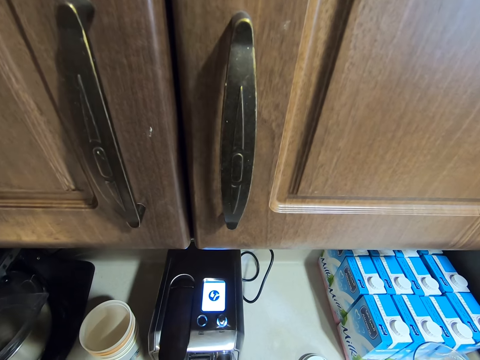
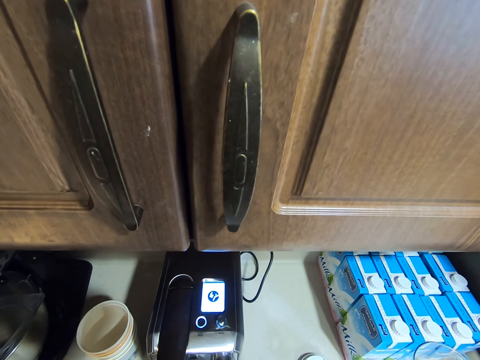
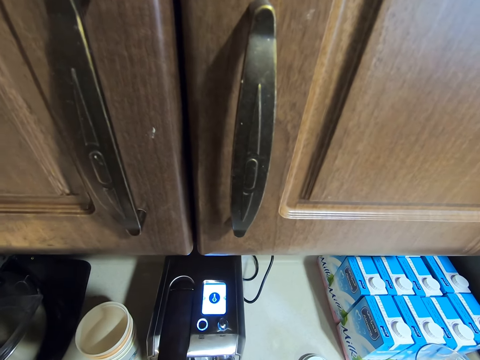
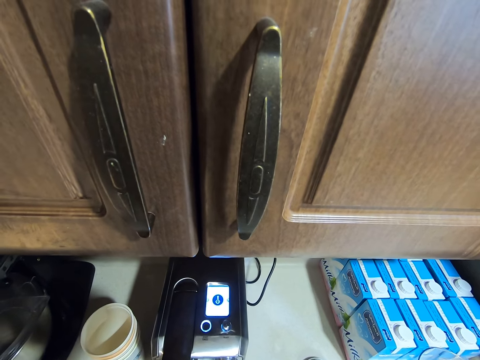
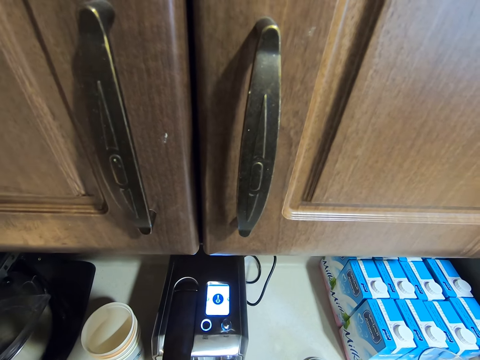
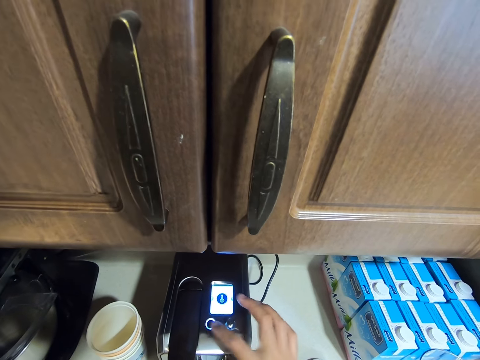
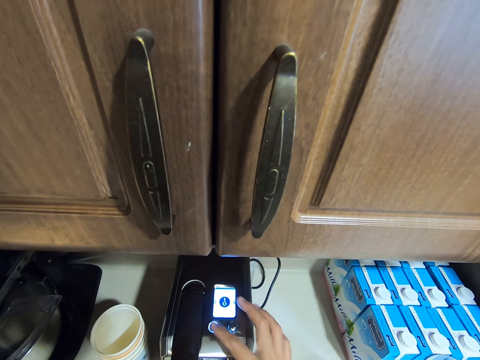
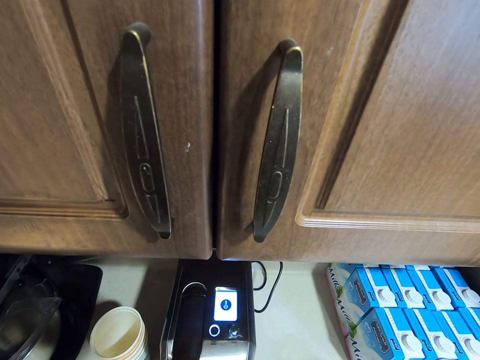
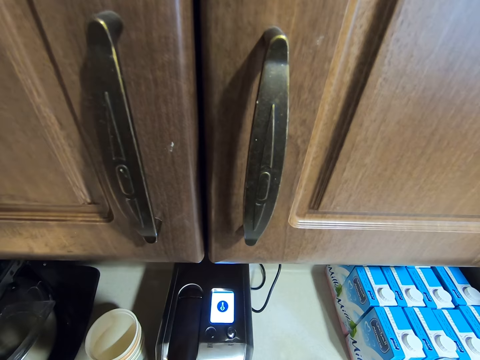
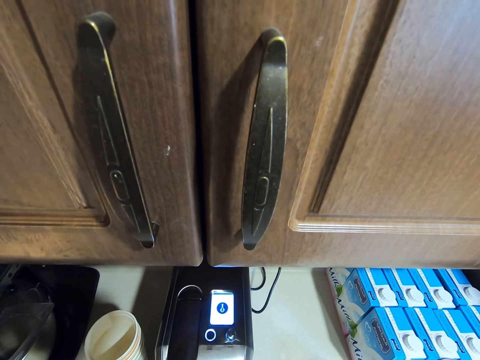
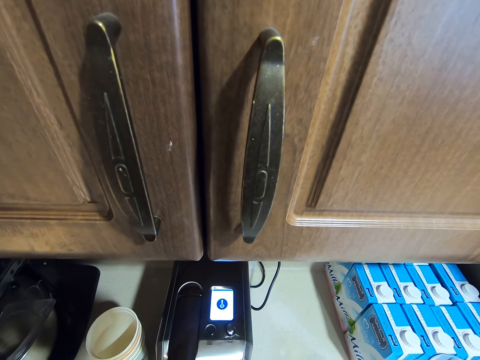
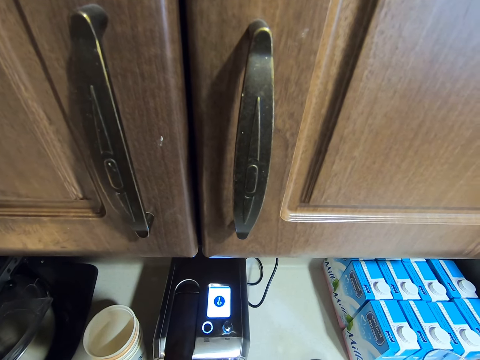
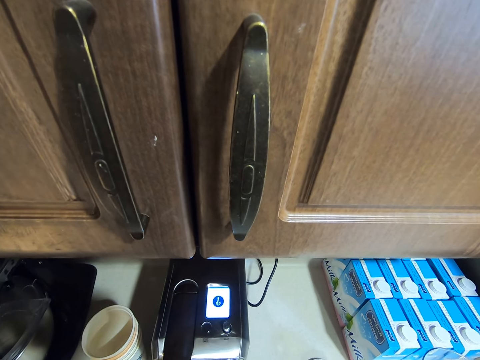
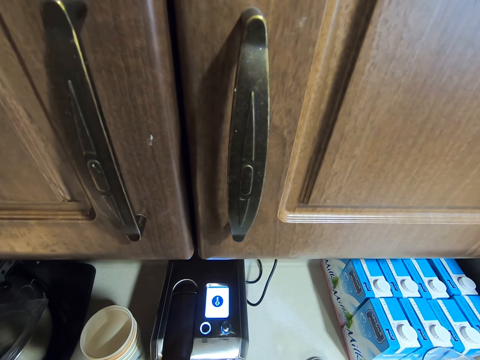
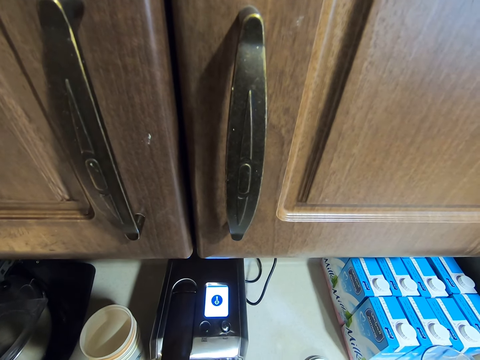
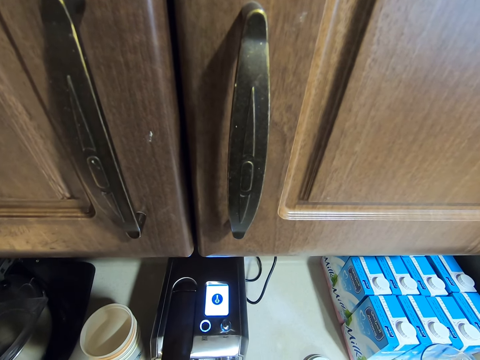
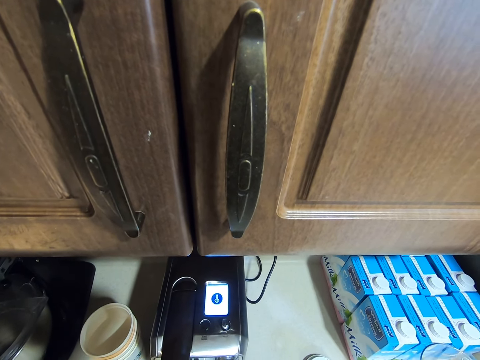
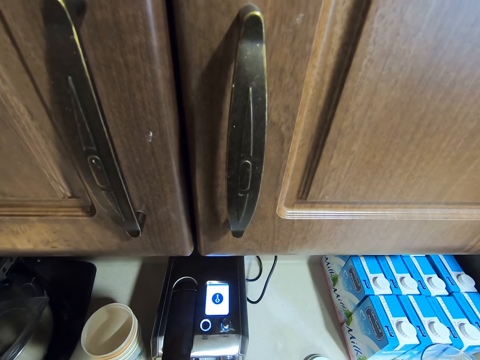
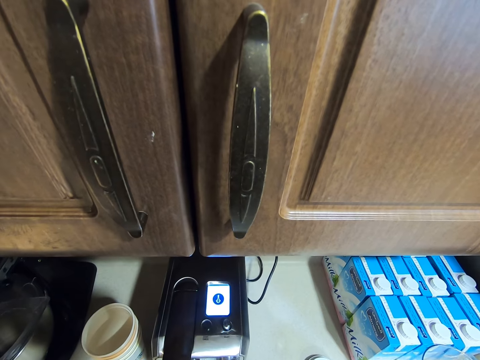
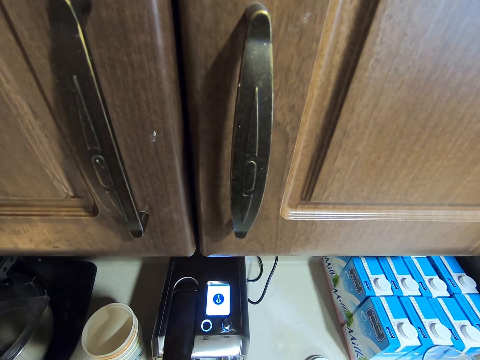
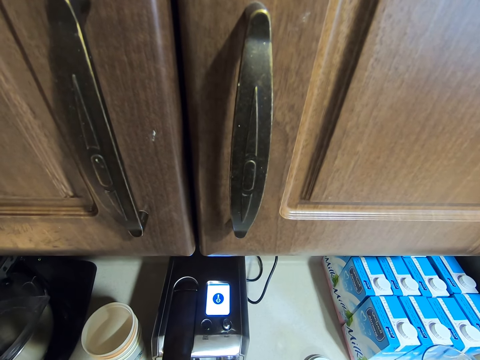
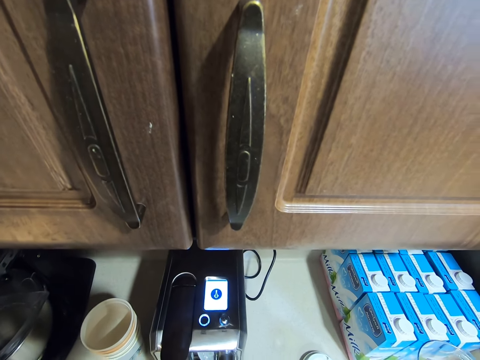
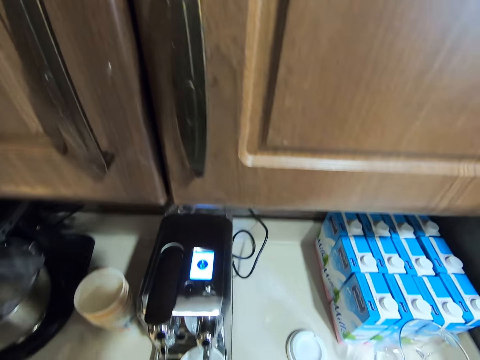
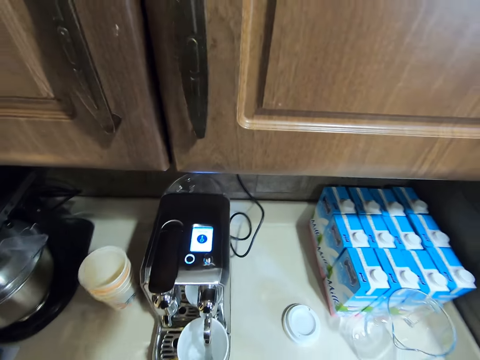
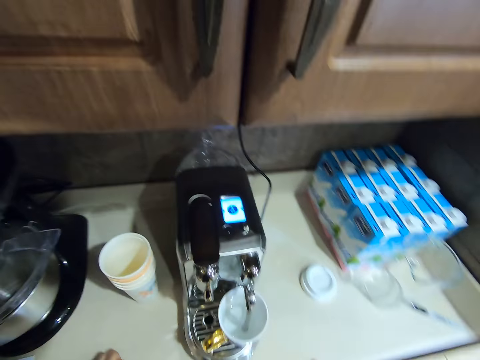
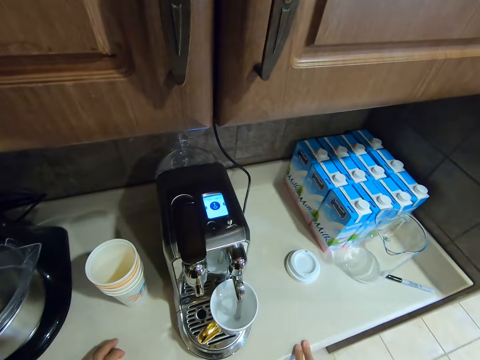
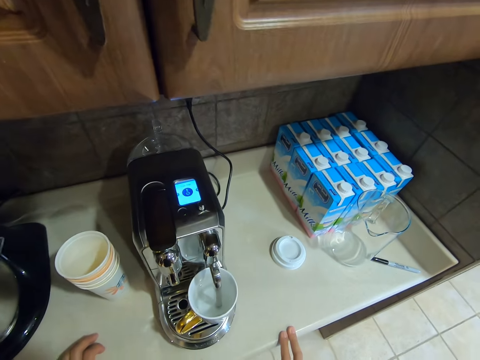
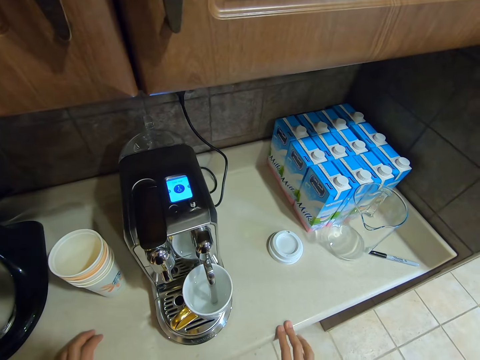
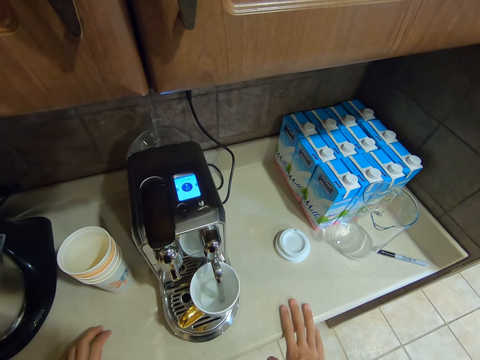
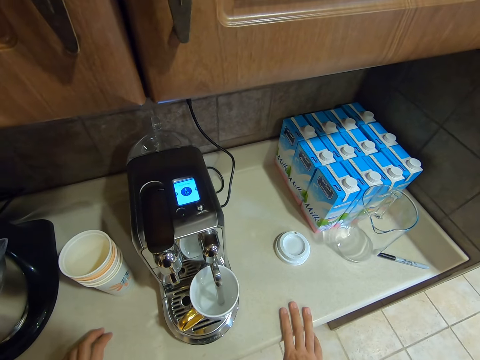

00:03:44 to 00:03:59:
The camera wearer pushes the button. They wait. They wait as the coffee maker dispenses something into the mug.

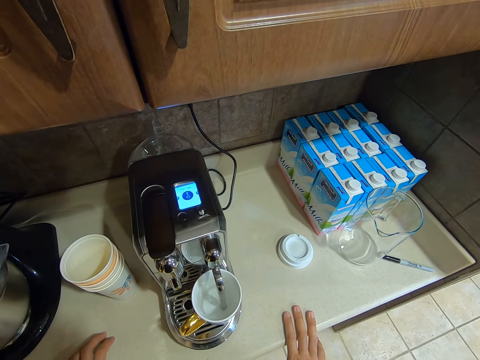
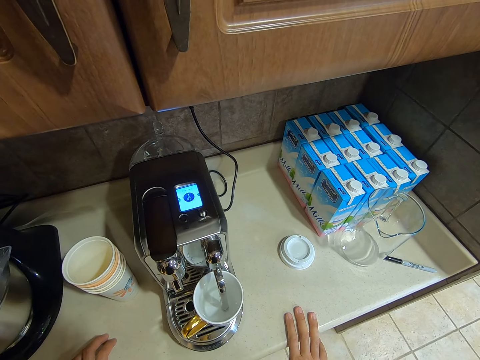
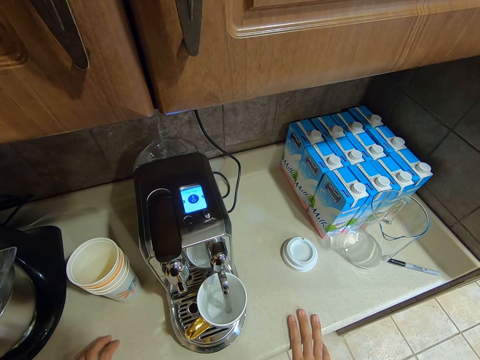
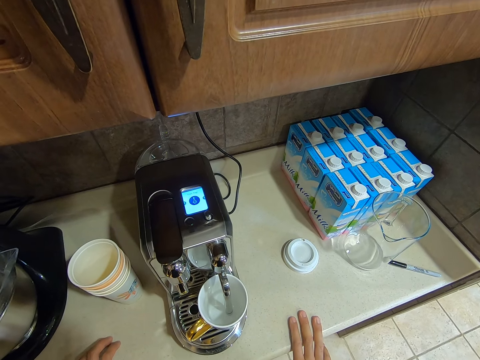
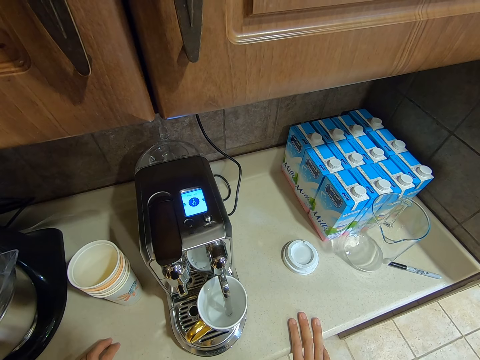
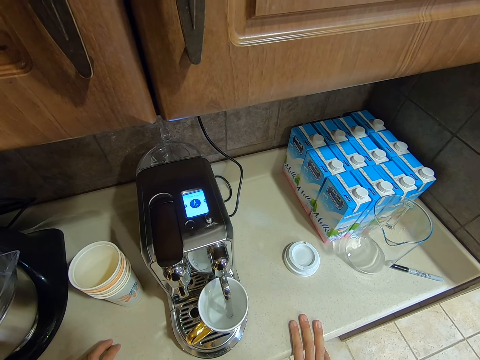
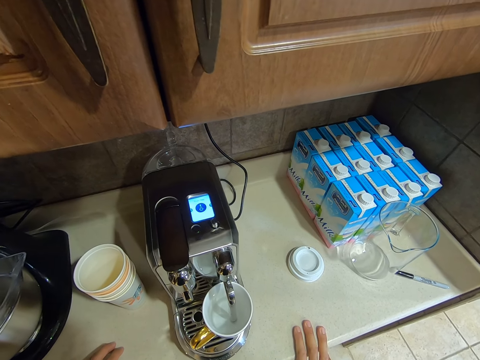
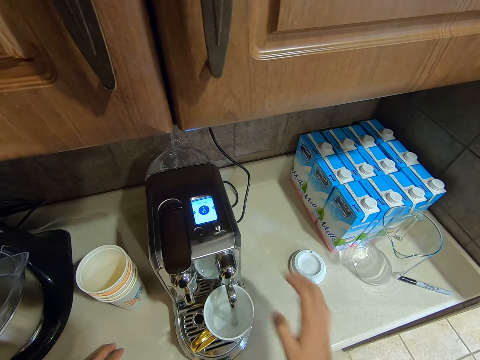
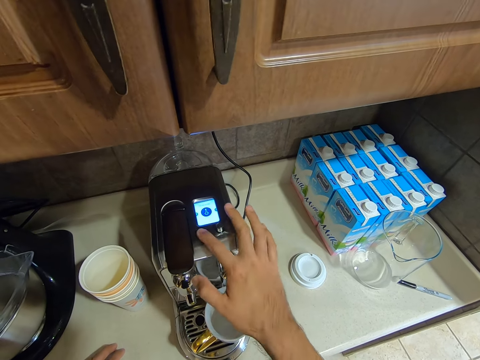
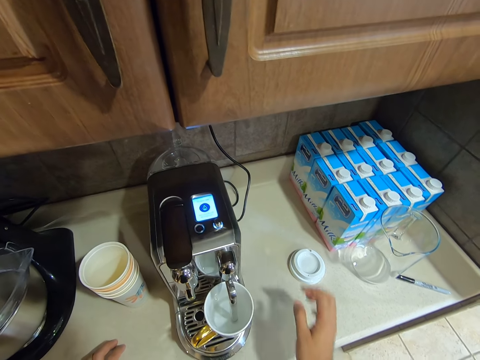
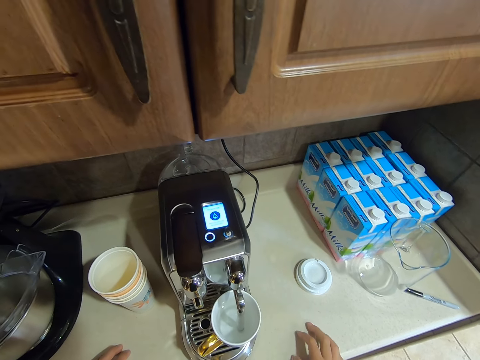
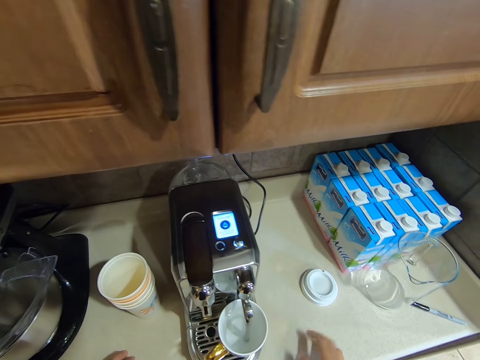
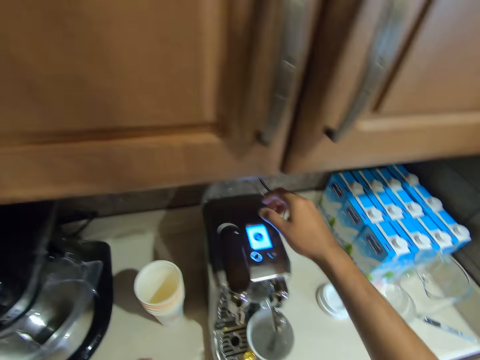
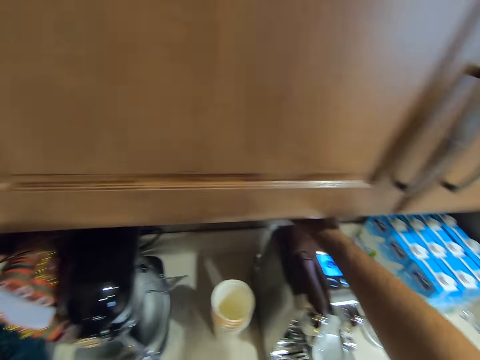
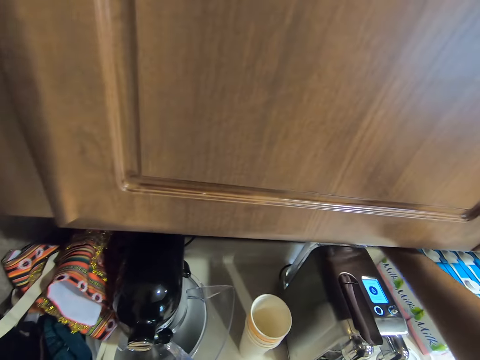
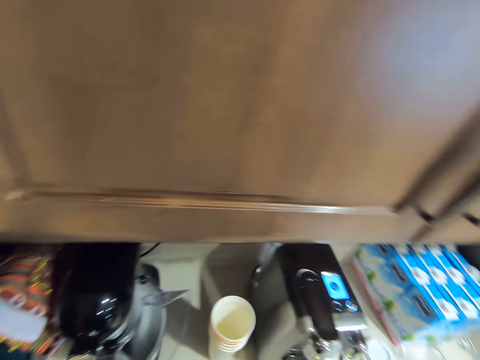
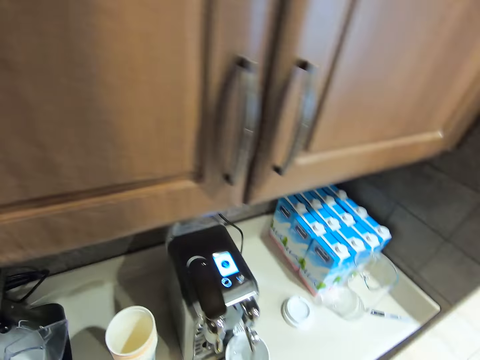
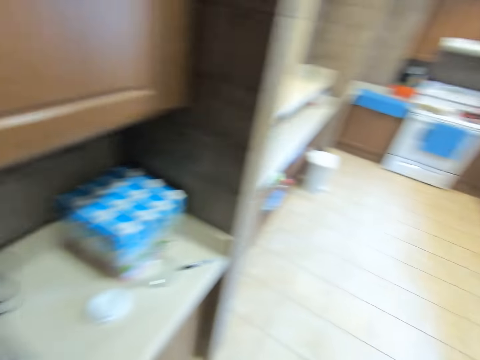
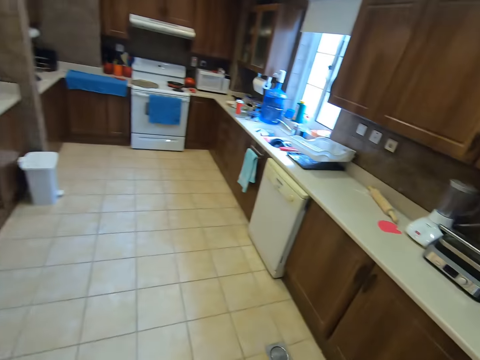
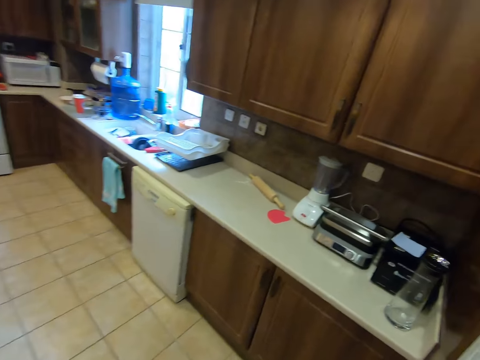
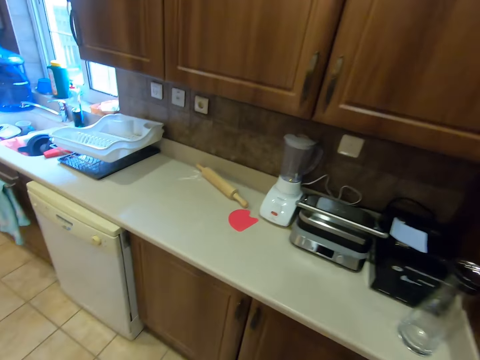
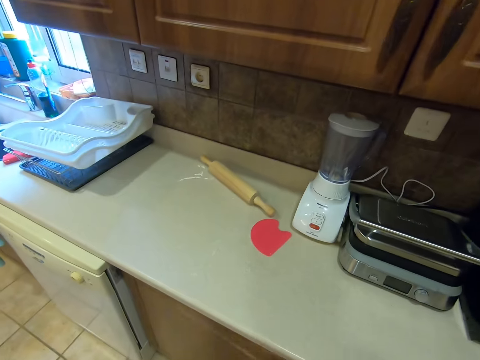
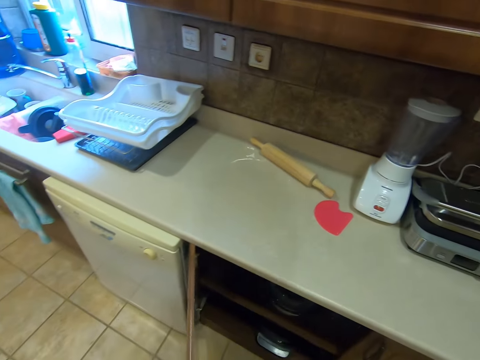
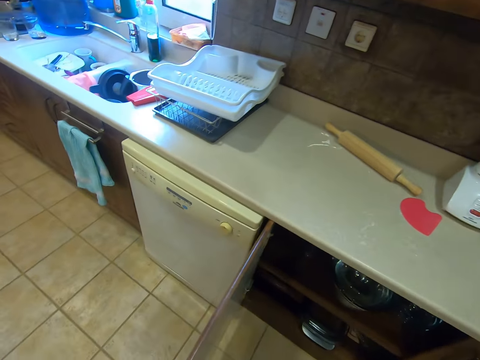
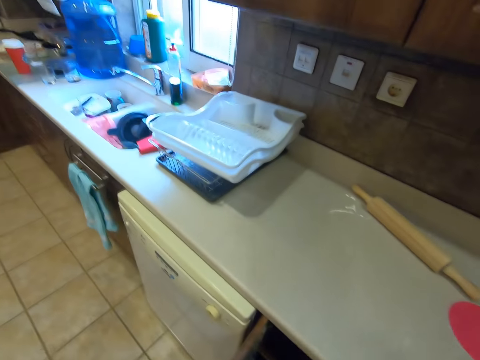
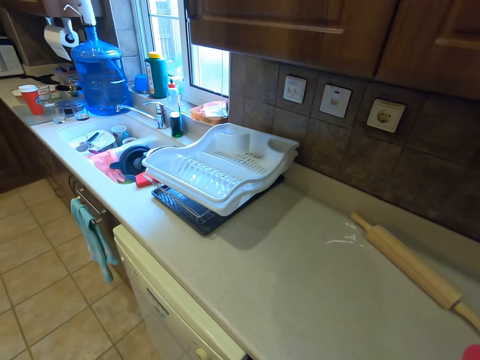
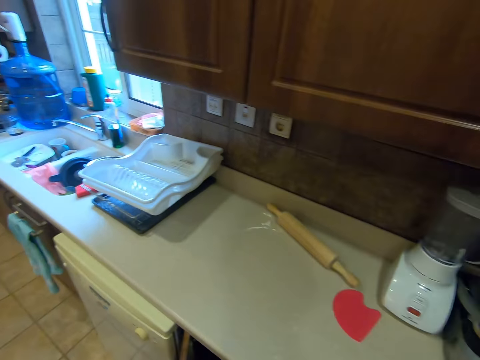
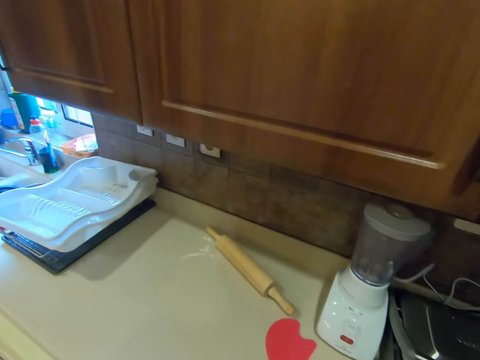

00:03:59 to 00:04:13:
The camera wearer pushes the button. They wait. They remove a cap from the coffee maker. They turn around. They move to a cupboard. They lean down. They open the cupboard. They stand up.
